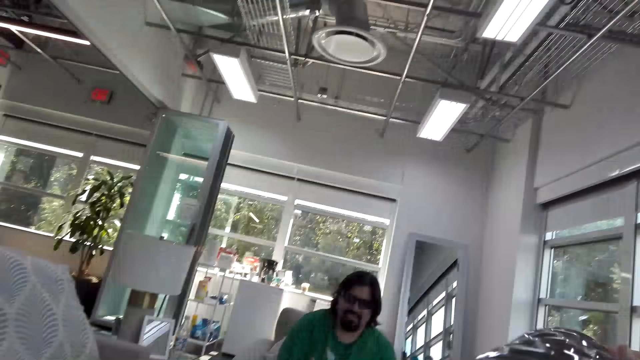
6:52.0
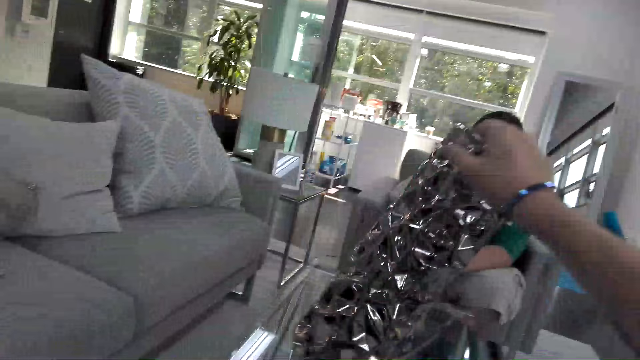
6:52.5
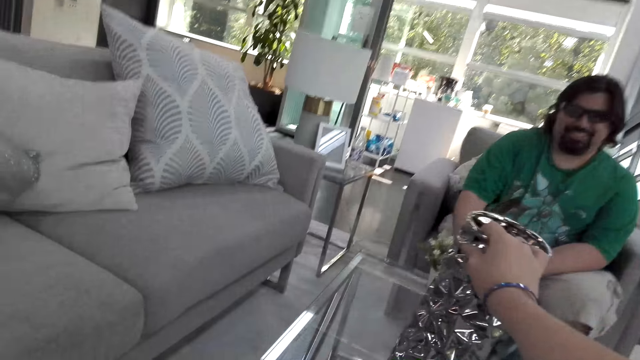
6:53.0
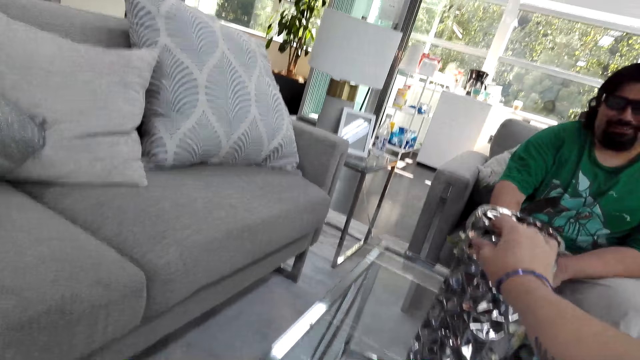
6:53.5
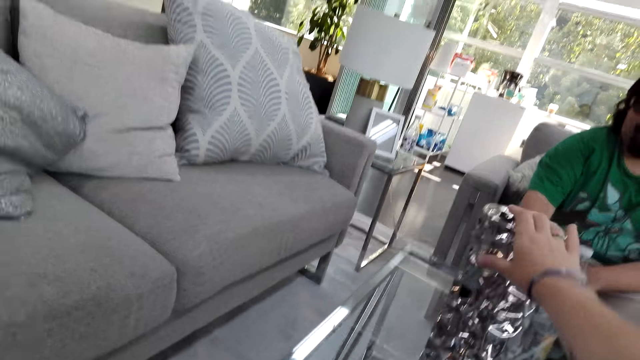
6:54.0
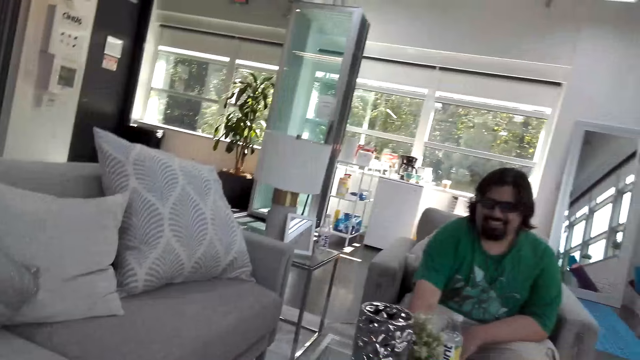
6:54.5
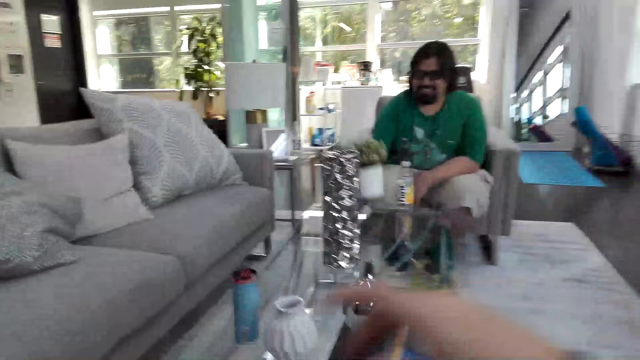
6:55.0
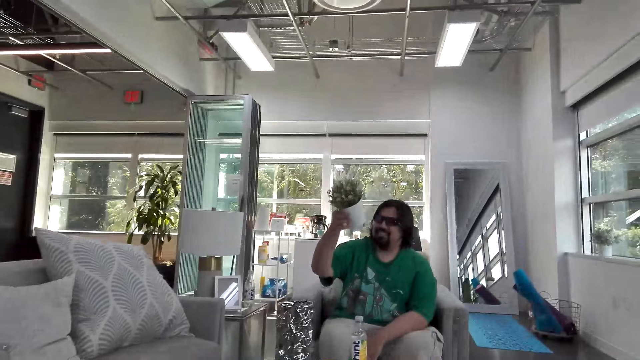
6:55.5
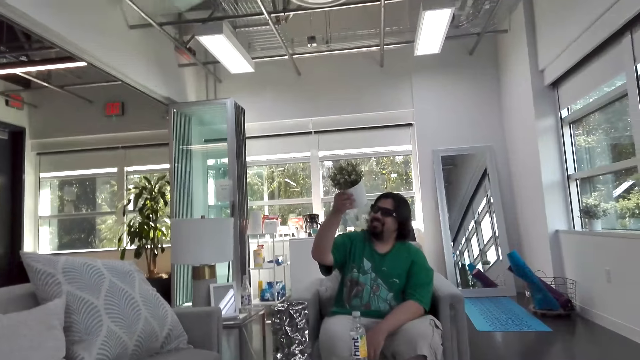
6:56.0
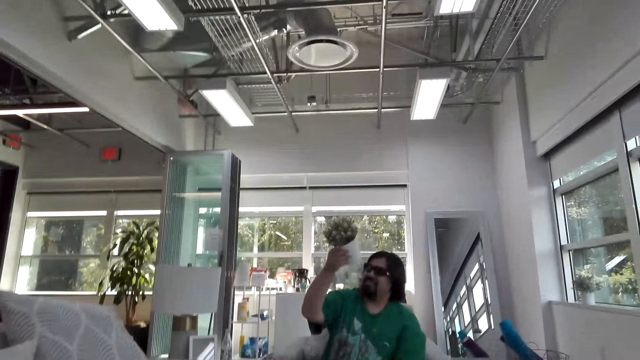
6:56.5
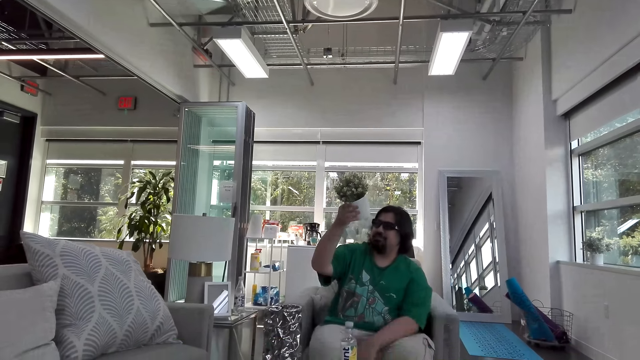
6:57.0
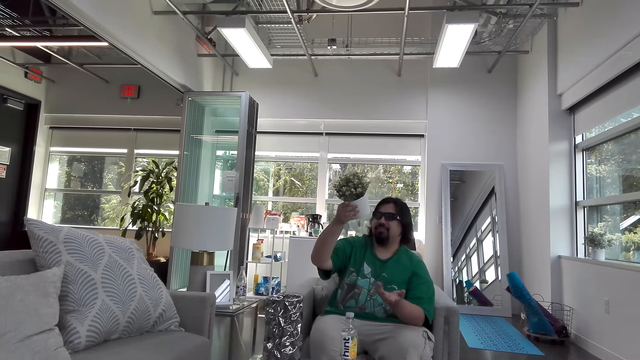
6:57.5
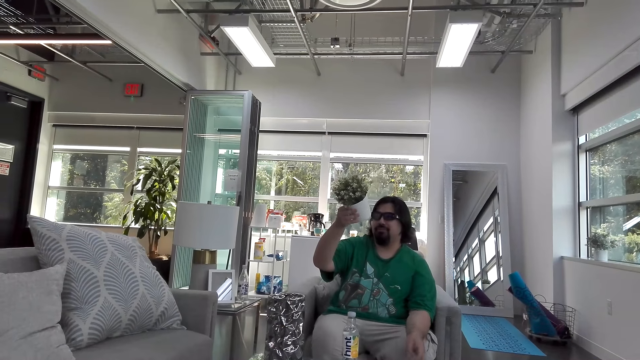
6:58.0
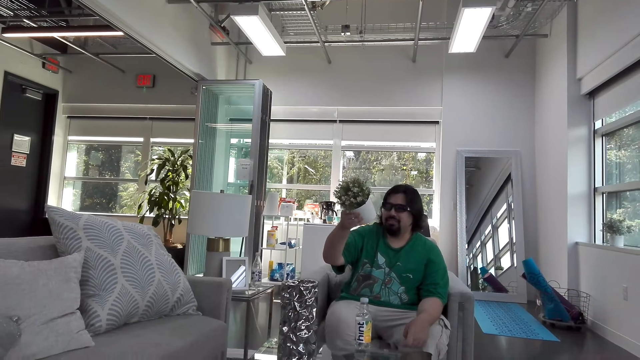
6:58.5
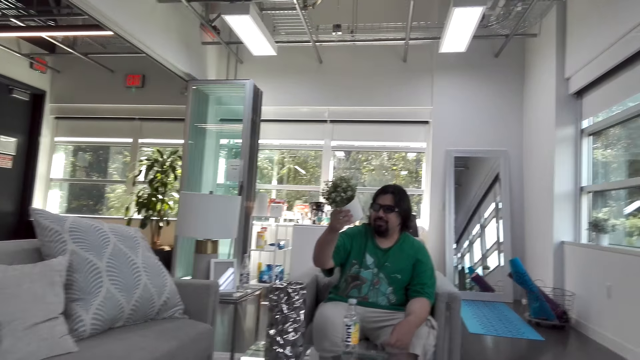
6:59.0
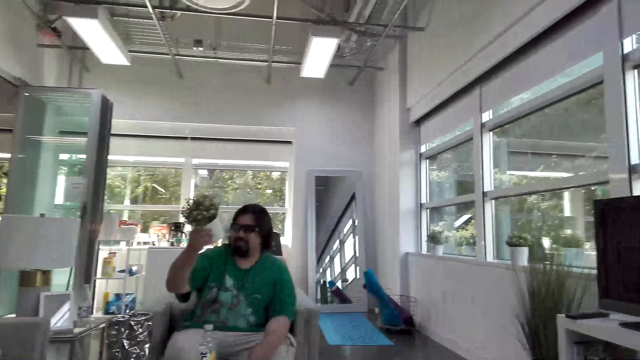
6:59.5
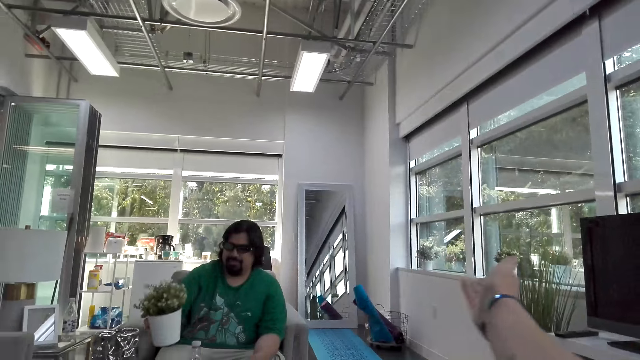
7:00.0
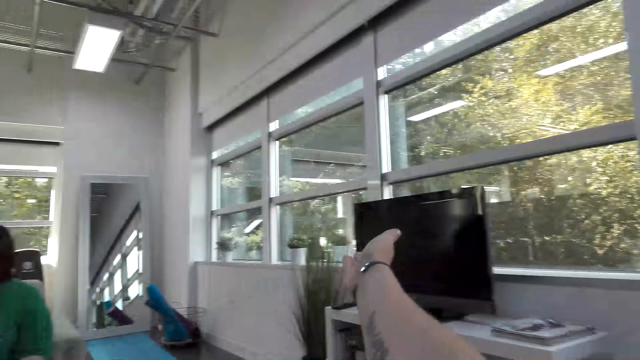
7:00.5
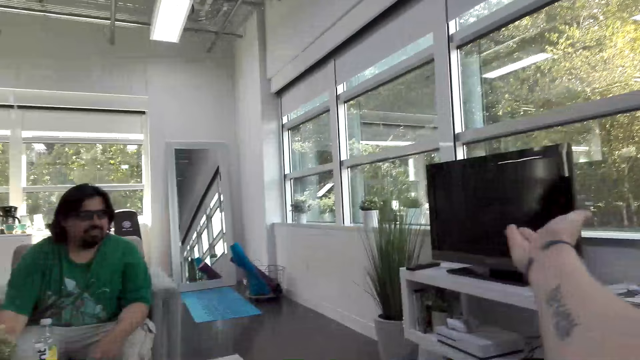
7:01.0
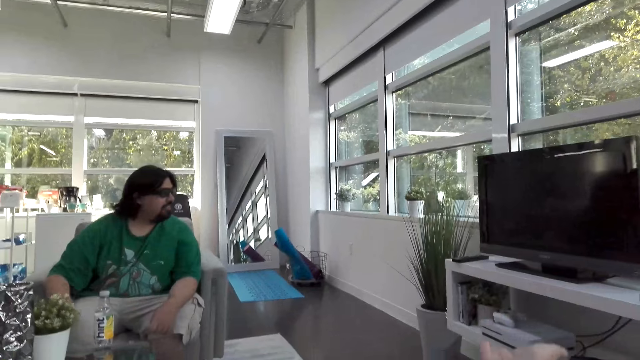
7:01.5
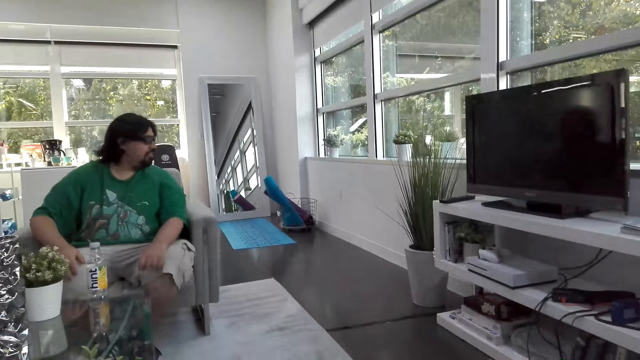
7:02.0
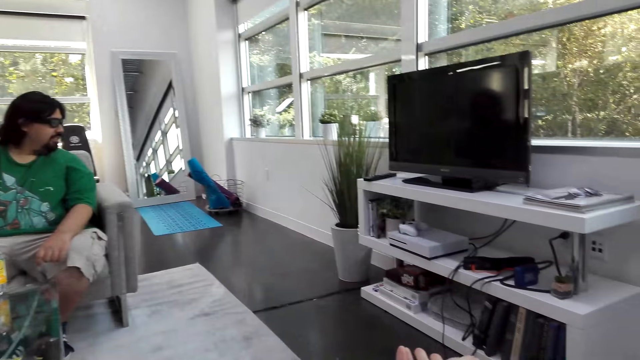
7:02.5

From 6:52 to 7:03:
The camera wearer looks at something. They put the vase on the table. A man holds up the flower pot. The man looks at the flower vase. The camera wearer moves a hand. The man puts the flower vase on the table.

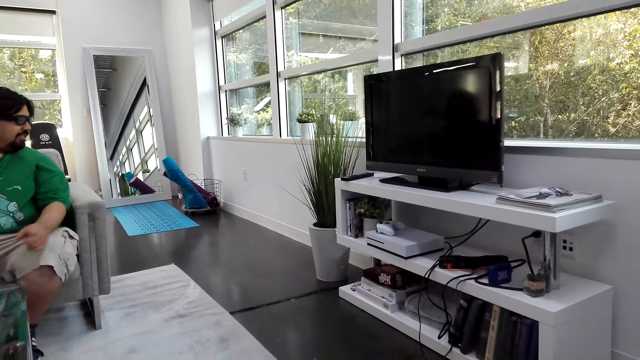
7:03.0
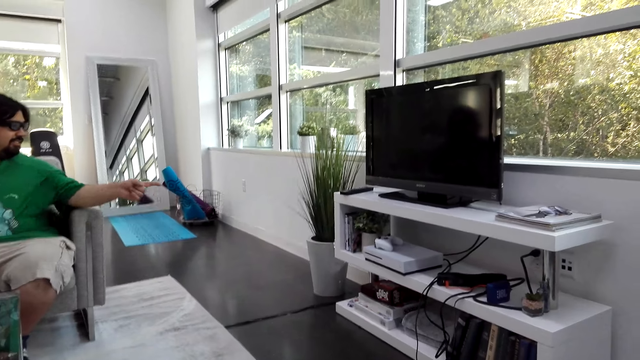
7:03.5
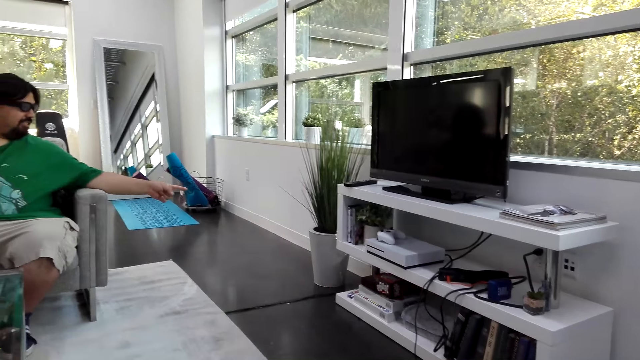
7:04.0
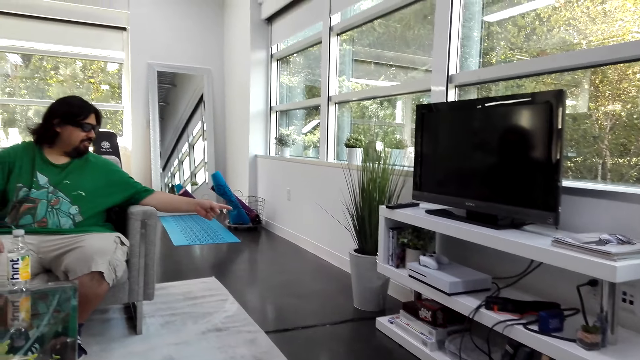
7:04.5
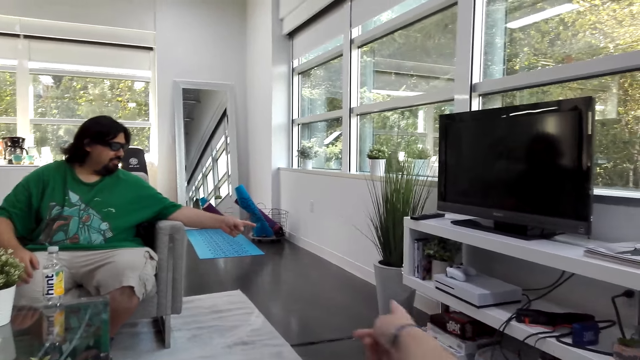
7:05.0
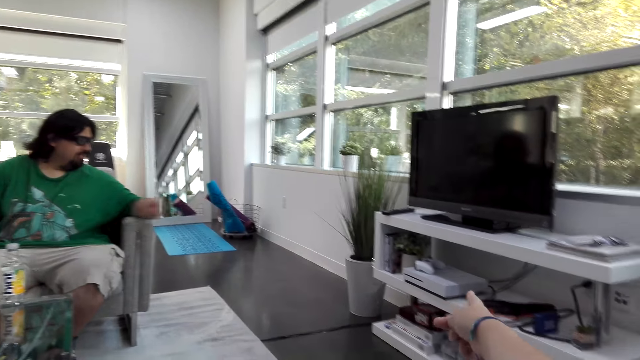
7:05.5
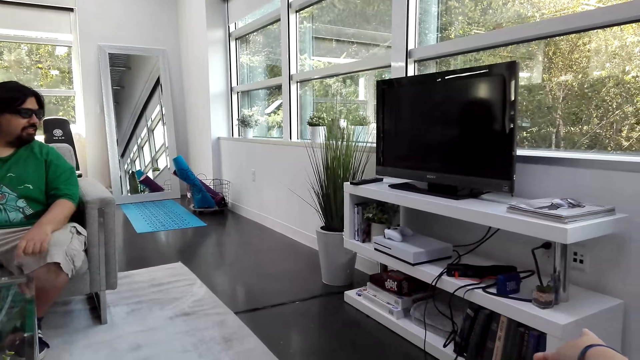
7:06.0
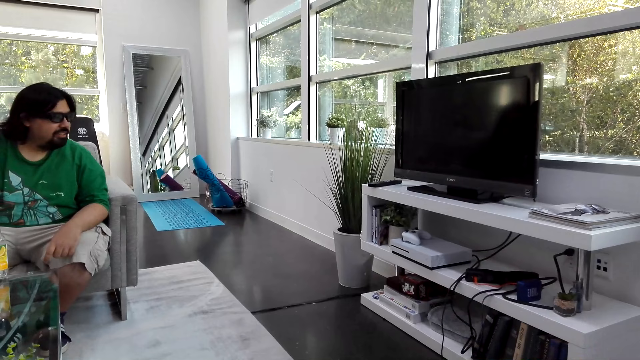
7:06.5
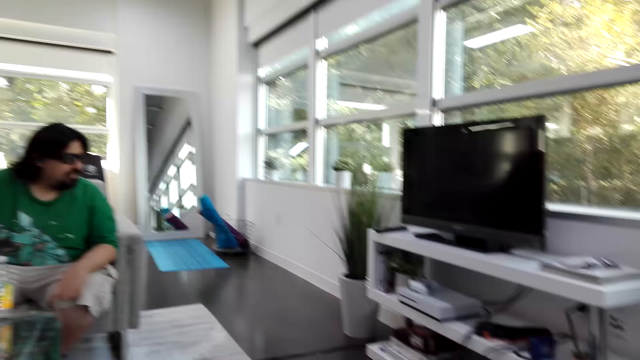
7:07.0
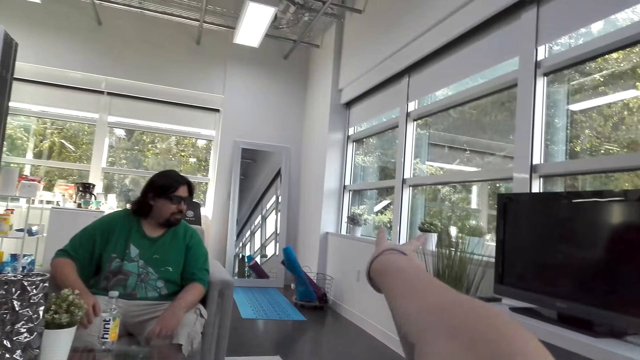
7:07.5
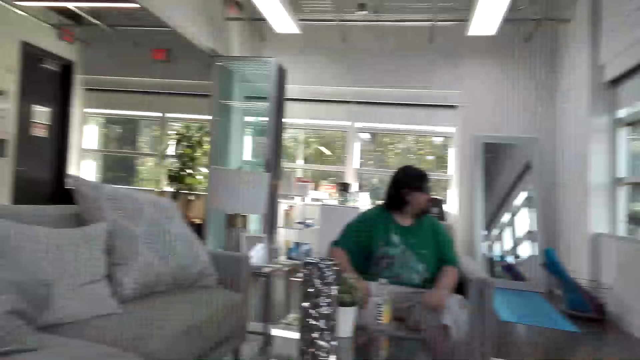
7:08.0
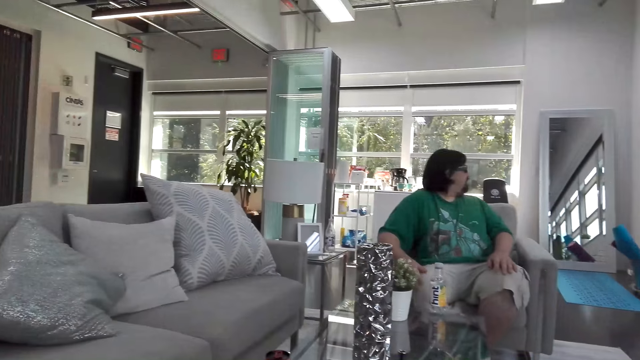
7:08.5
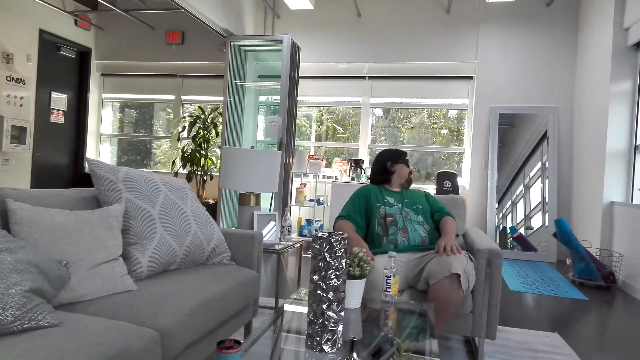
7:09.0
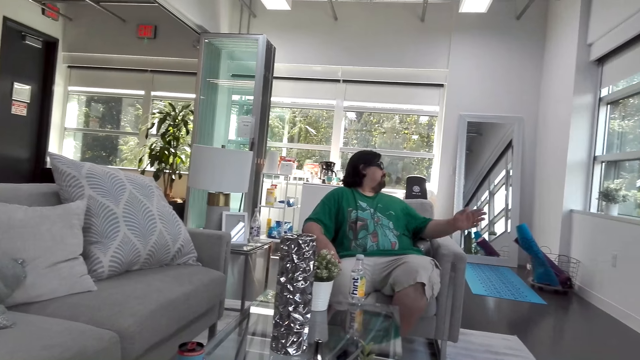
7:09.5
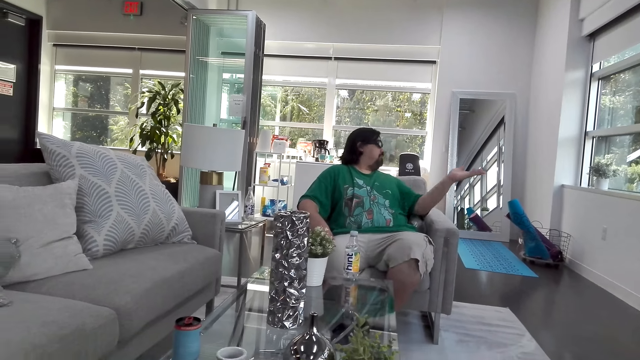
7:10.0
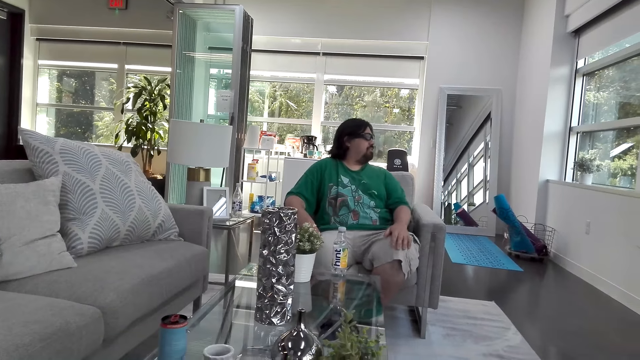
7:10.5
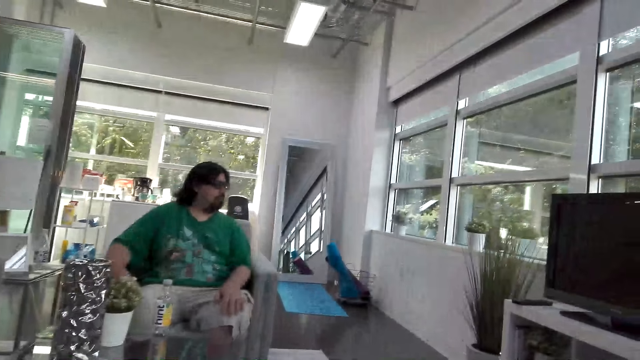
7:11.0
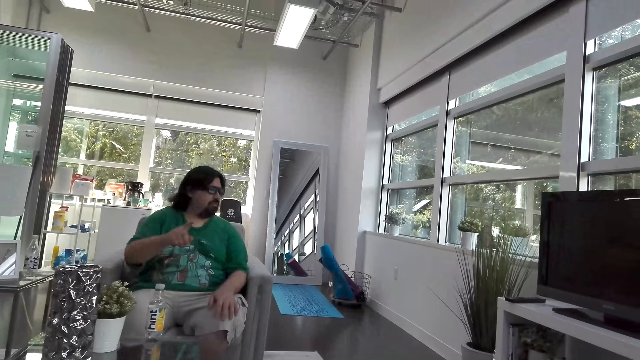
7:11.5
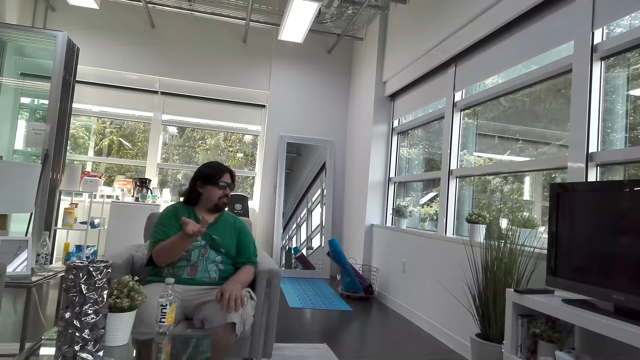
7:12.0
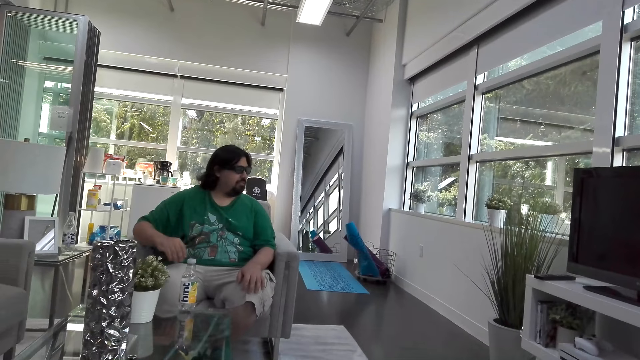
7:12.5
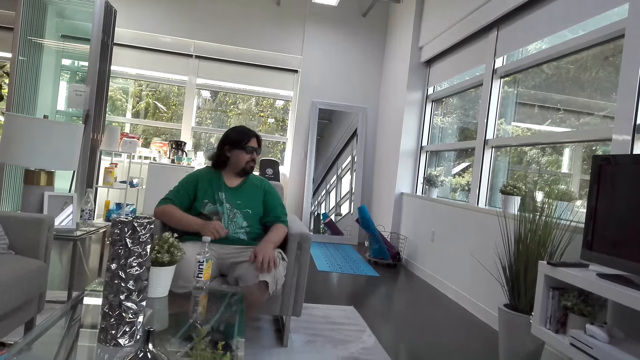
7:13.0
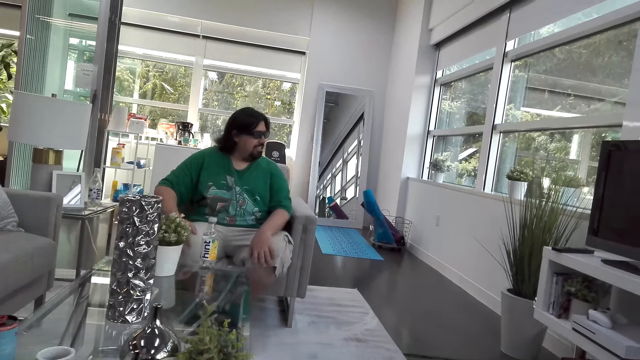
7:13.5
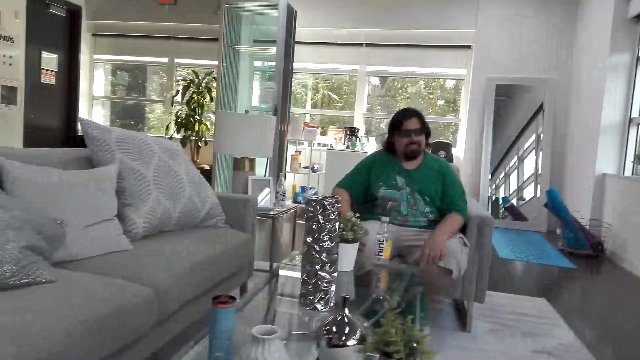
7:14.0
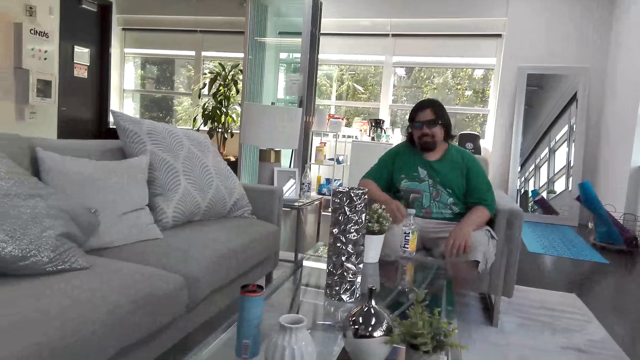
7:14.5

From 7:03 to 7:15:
A man moves his hand. The man points at the television. The camera wearer points at the television.
